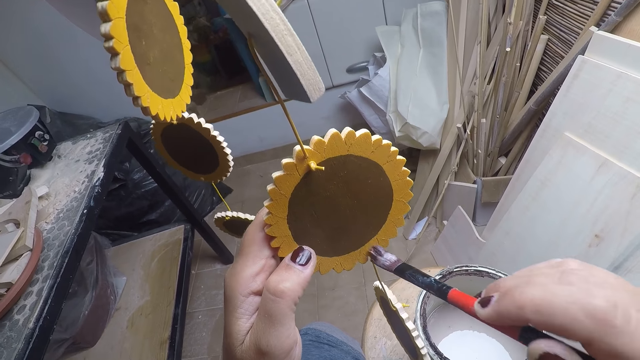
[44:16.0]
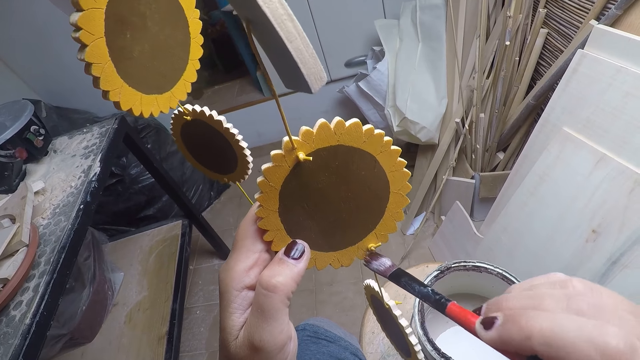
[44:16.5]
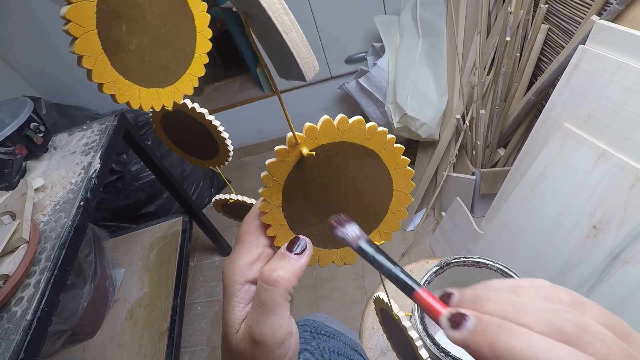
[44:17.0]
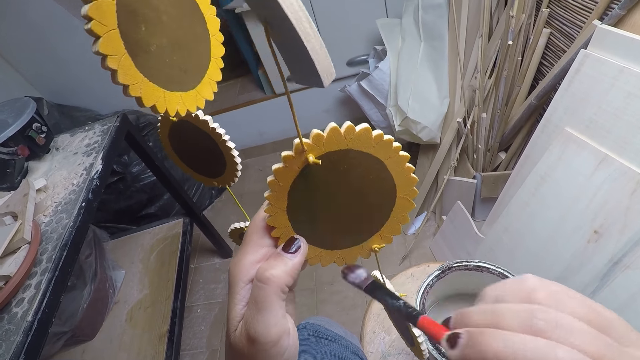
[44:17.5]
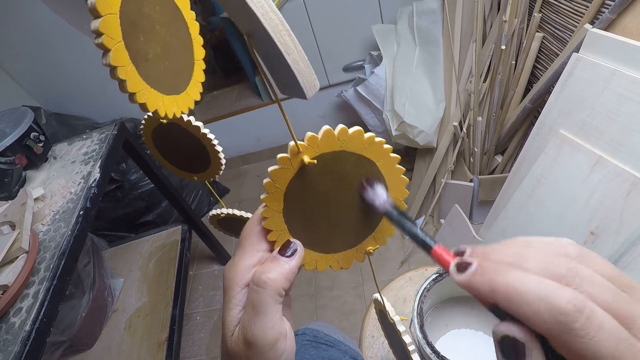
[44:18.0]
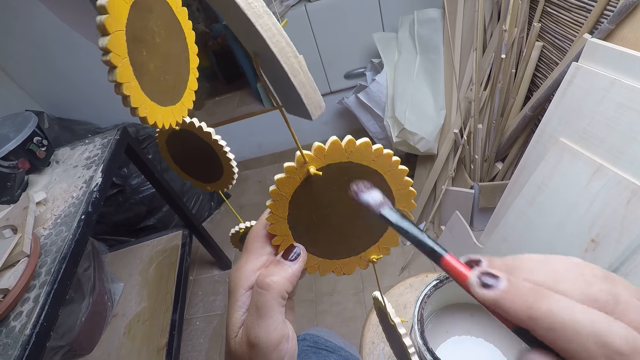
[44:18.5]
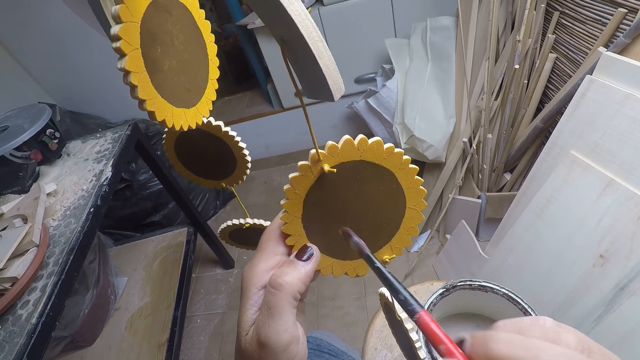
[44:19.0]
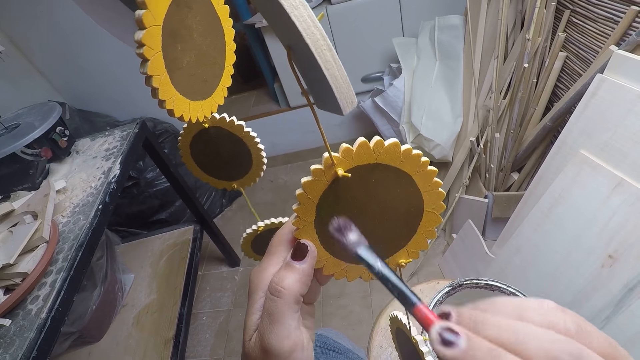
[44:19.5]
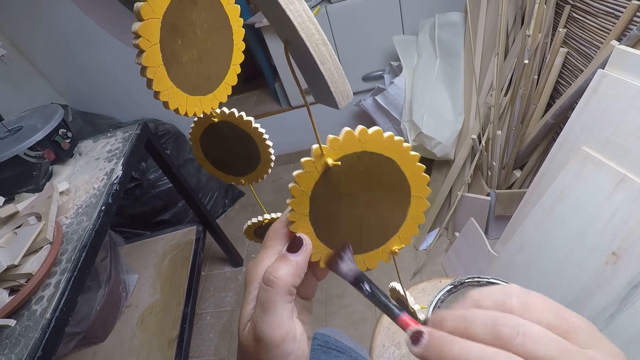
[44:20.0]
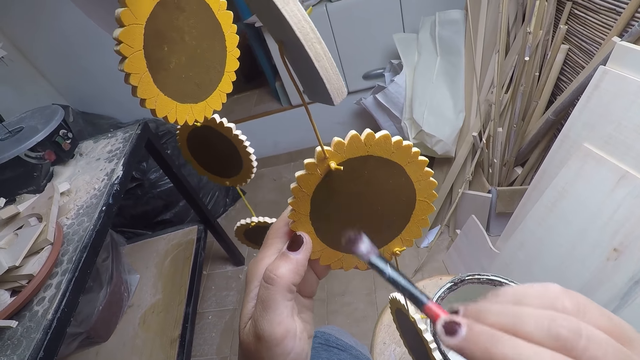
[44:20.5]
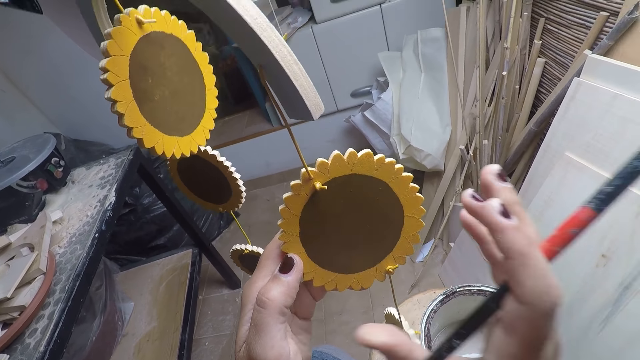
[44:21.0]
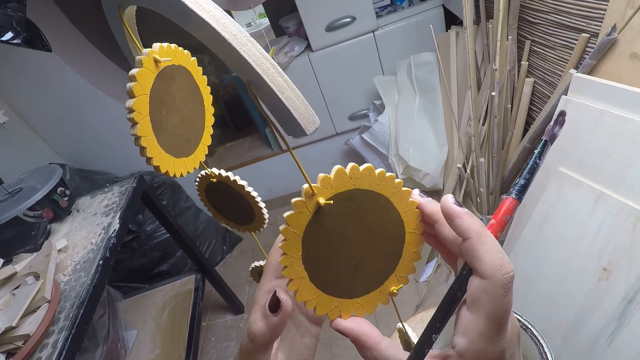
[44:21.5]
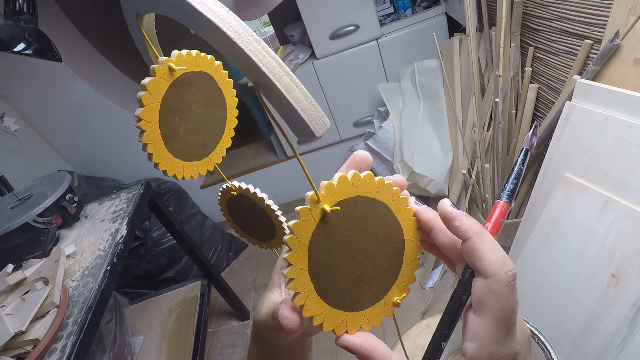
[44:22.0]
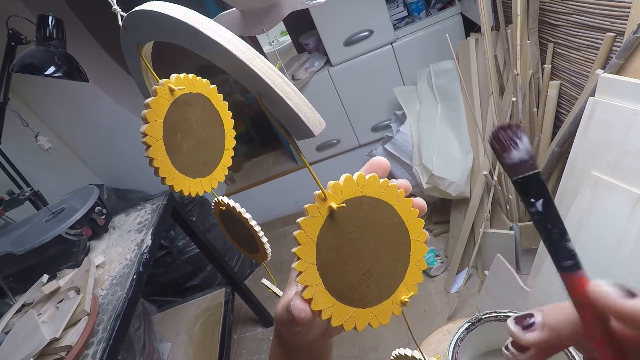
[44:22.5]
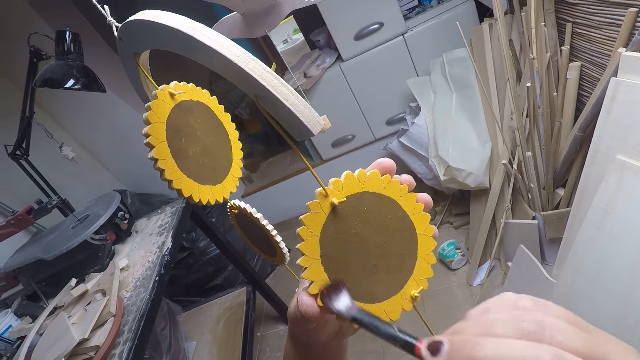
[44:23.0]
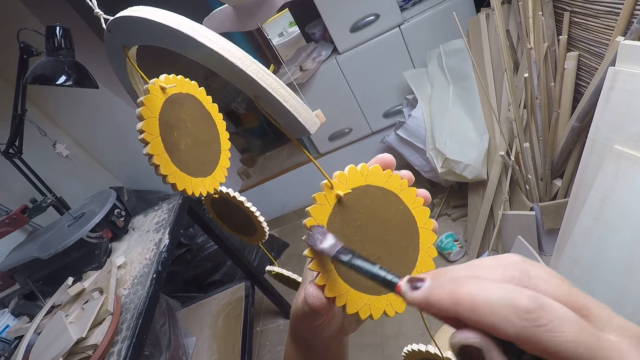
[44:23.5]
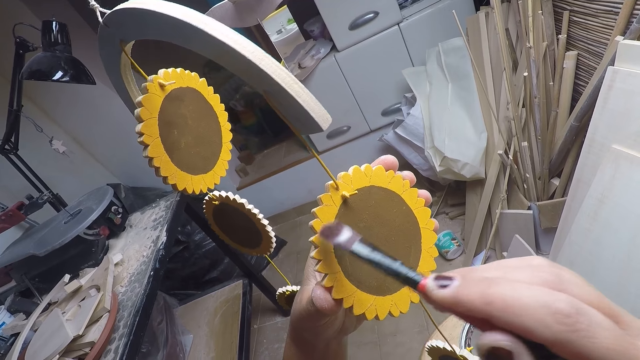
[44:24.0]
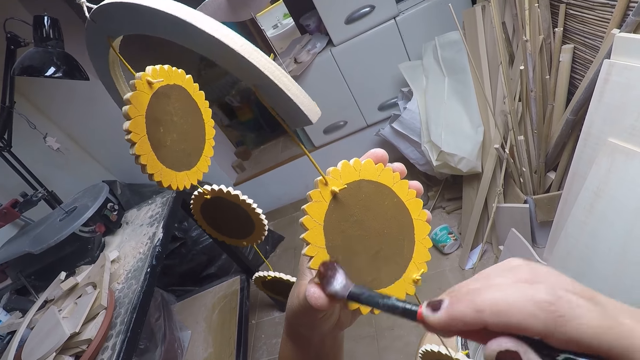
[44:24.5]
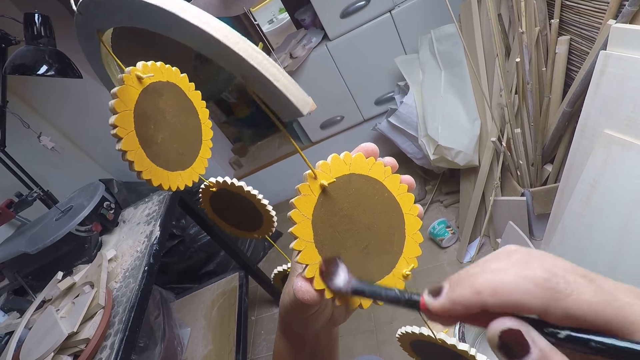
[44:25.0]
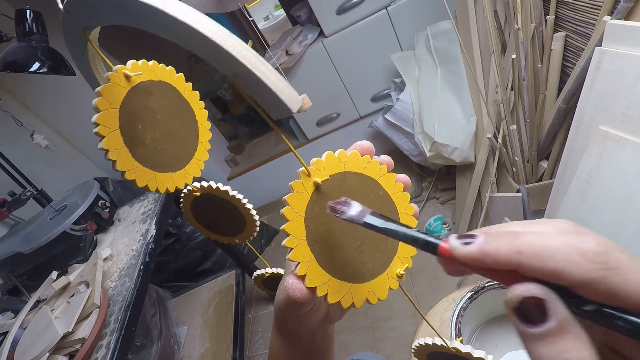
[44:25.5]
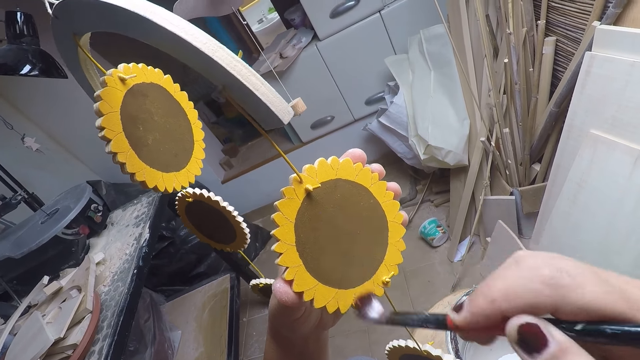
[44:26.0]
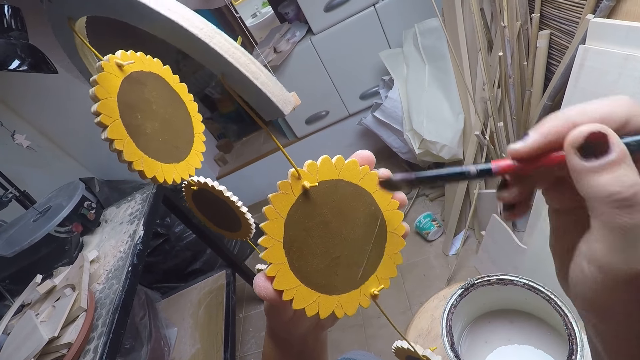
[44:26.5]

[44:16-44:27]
The camera wearer holds something. They paint something.

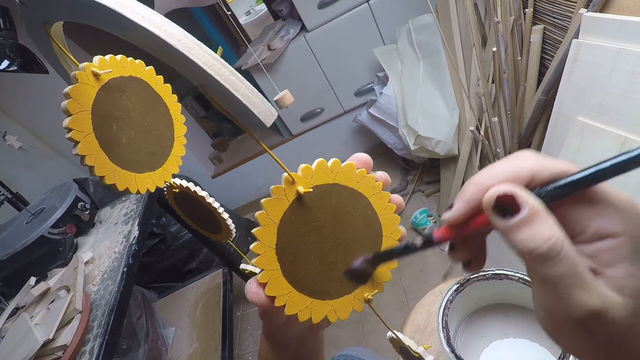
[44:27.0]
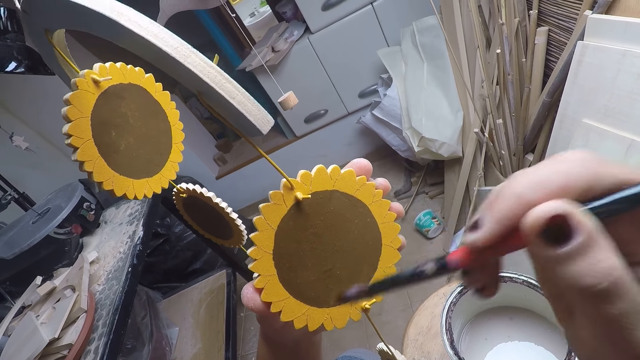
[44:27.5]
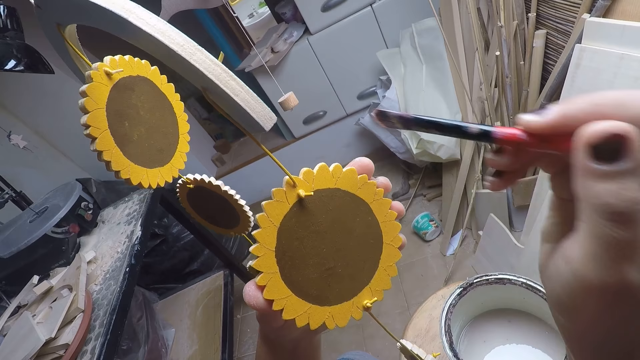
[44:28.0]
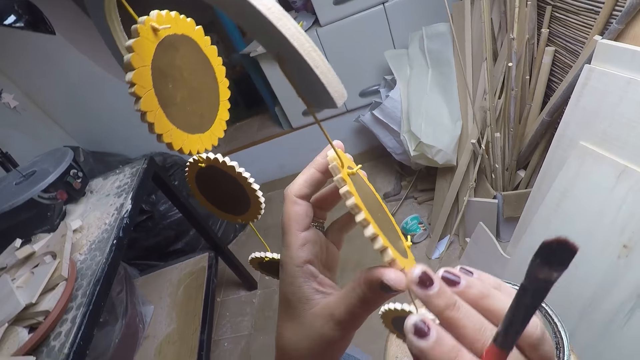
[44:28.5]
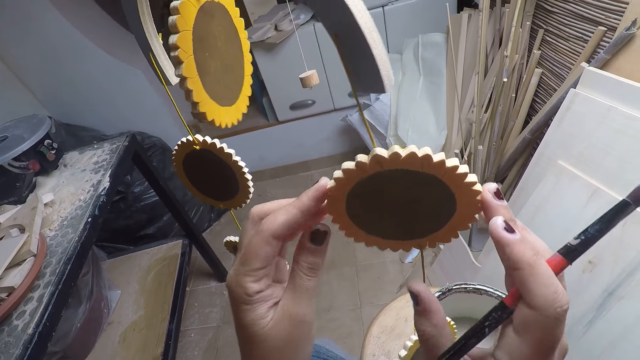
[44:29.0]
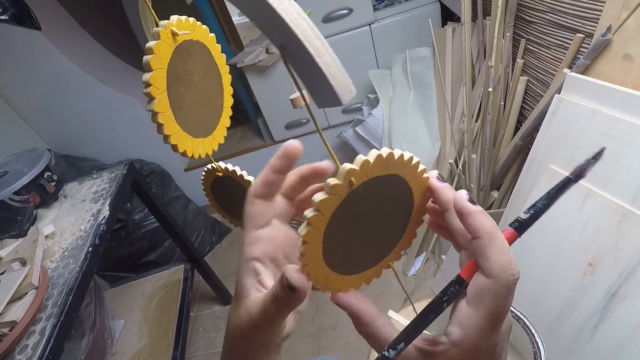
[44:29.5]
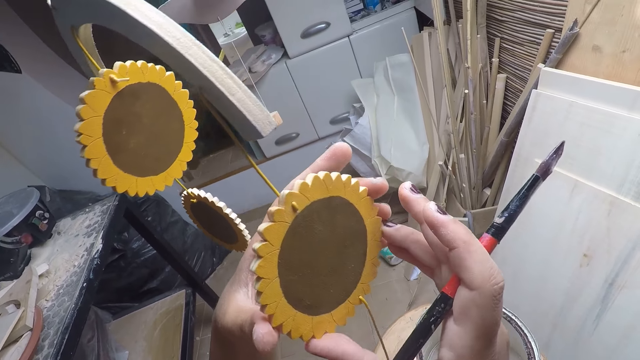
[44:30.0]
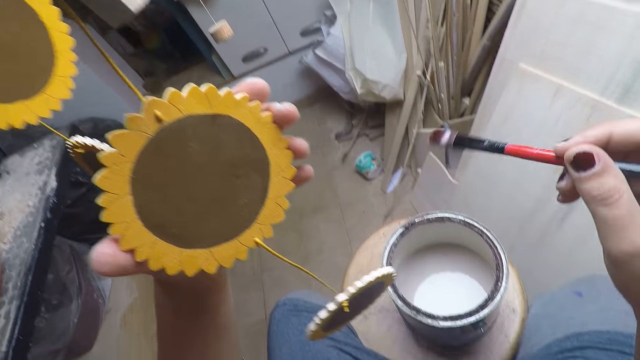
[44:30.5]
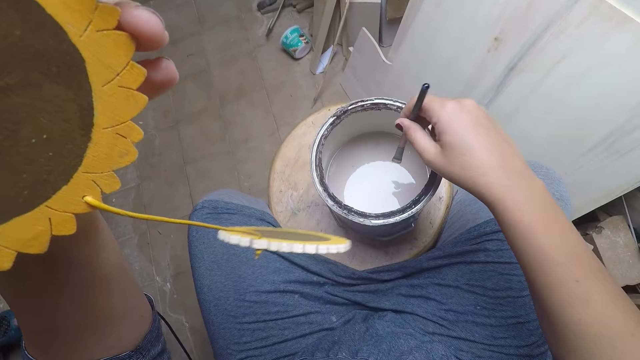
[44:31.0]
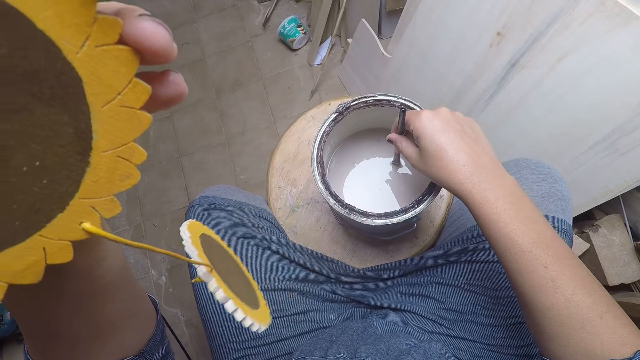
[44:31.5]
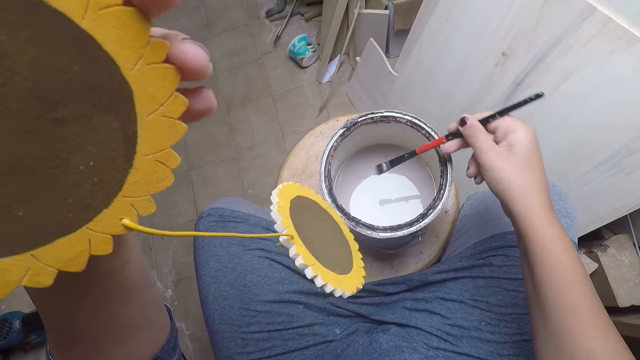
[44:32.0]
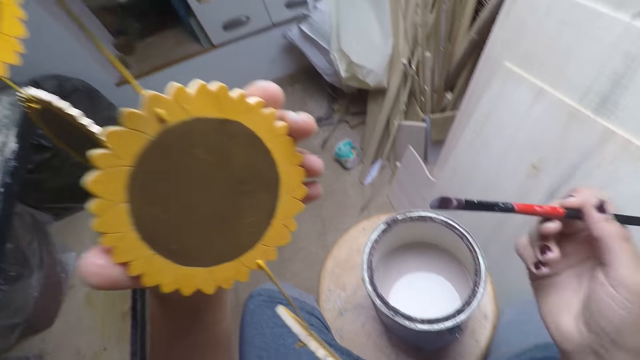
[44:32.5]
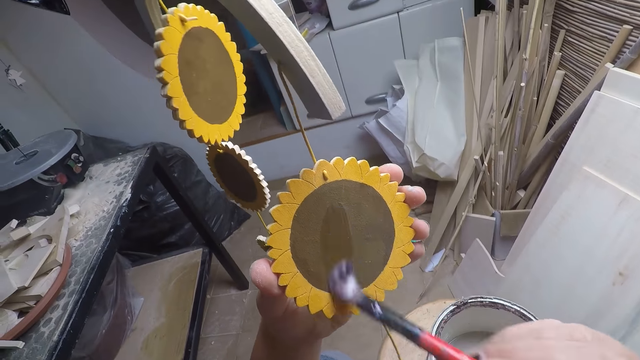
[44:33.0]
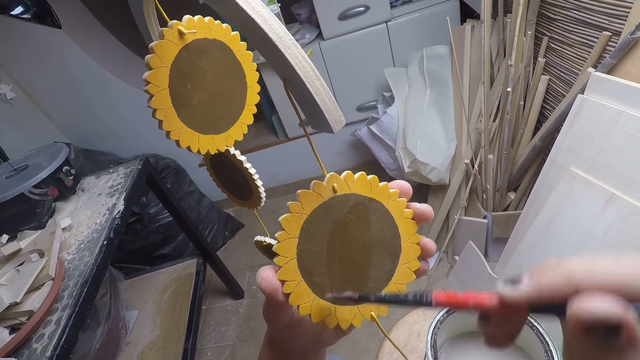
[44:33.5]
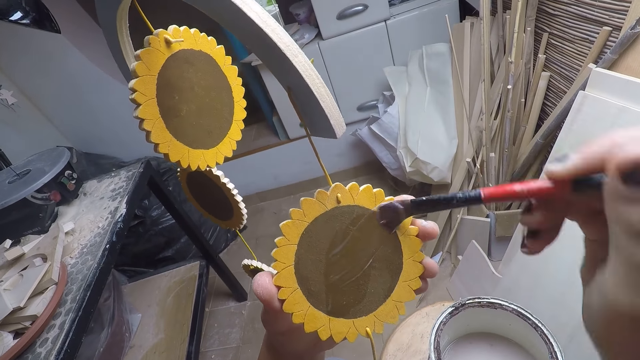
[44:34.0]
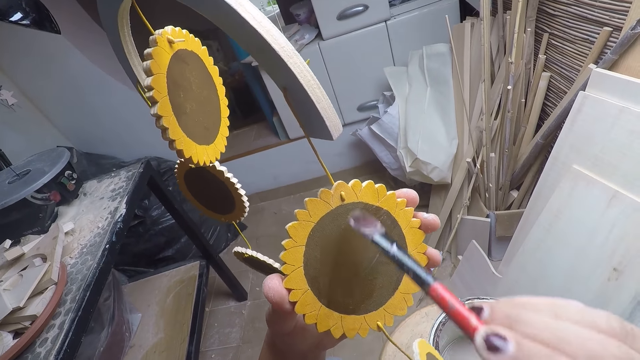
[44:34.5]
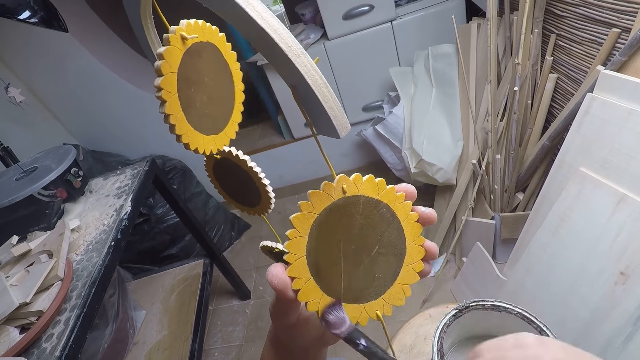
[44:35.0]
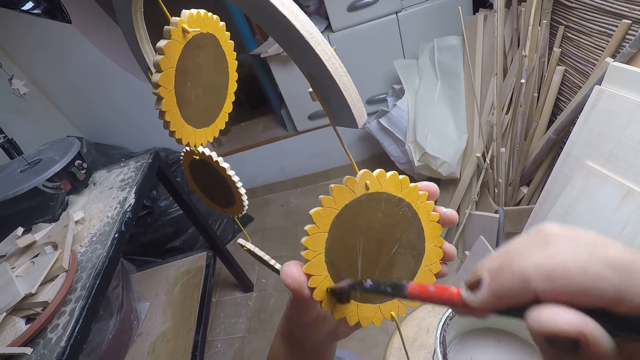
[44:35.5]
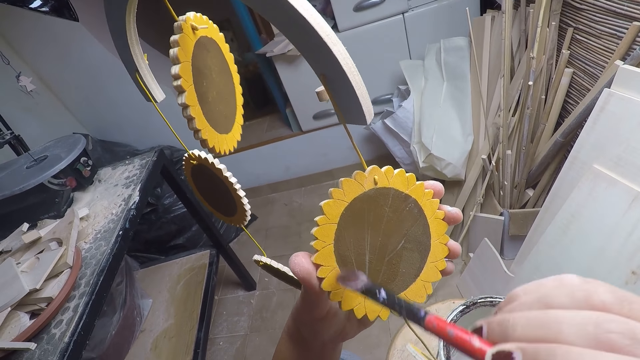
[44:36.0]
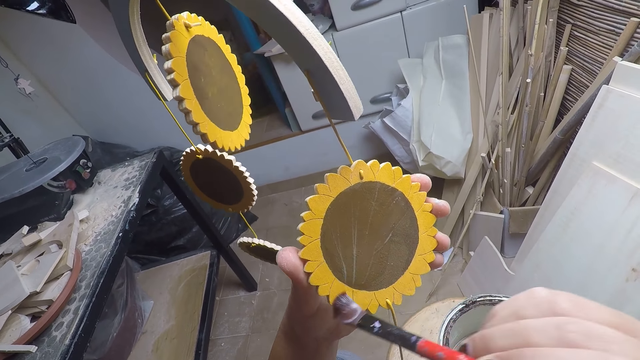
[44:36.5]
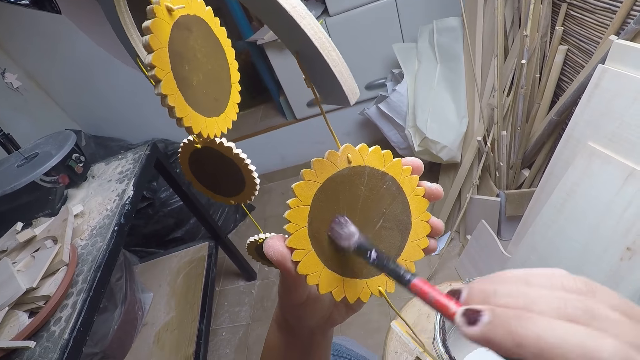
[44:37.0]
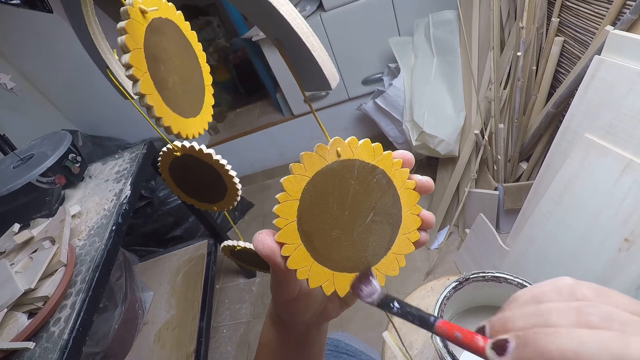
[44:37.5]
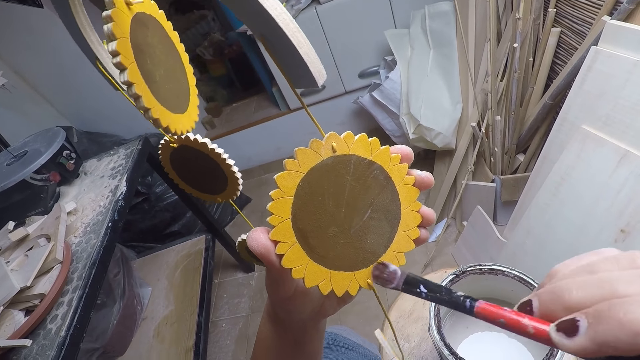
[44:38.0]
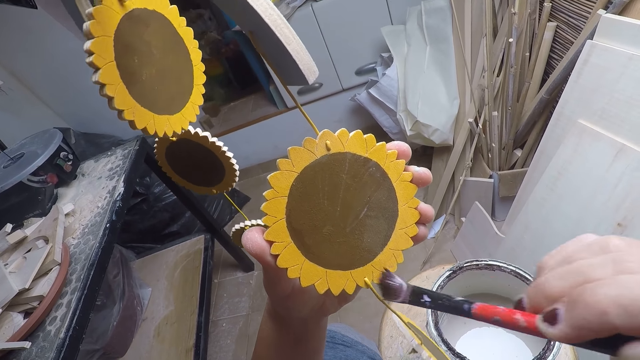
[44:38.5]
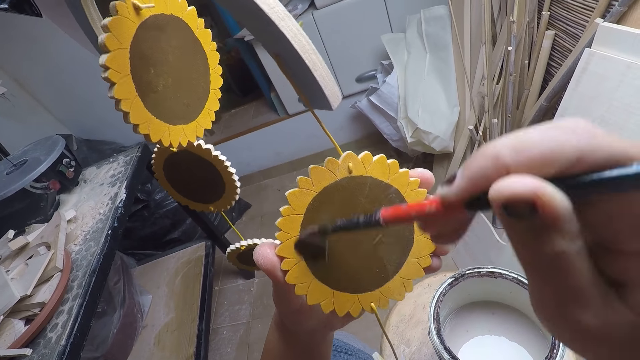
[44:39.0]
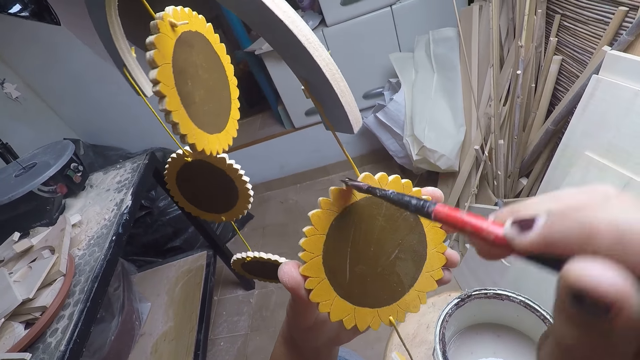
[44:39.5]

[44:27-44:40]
The camera wearer turns the craft with both hands. They hold something. They dip the brush inside the paint in the container. They remove the brush from the paint in the container. They paint the craft with the brush.
